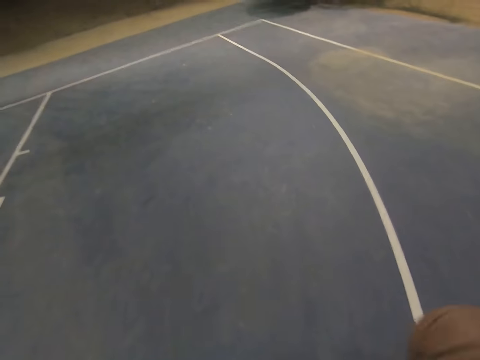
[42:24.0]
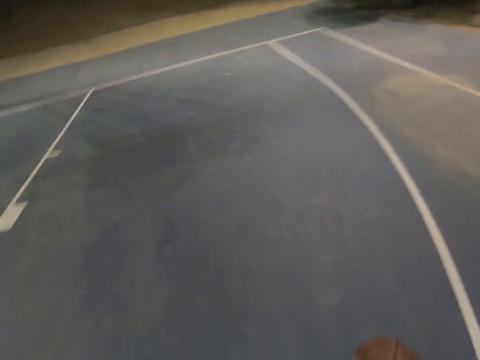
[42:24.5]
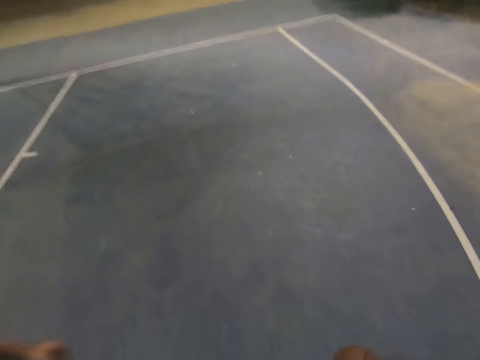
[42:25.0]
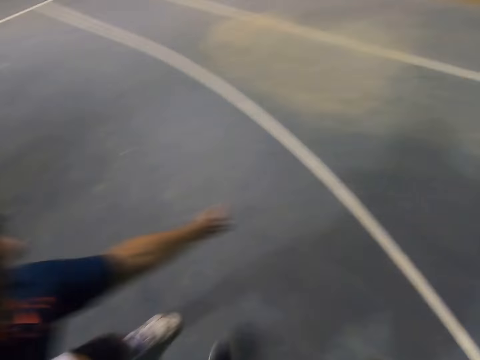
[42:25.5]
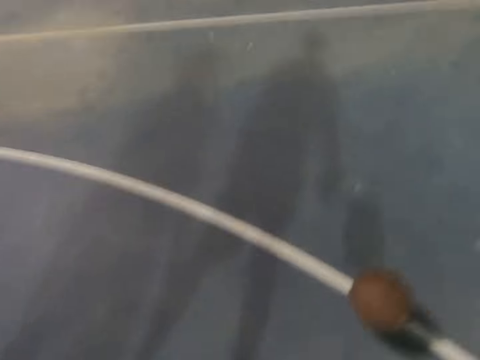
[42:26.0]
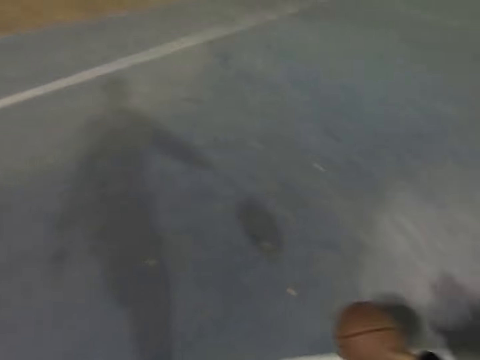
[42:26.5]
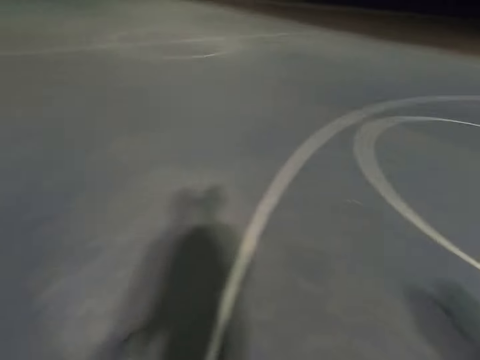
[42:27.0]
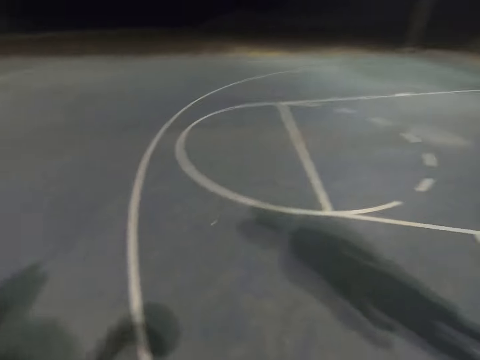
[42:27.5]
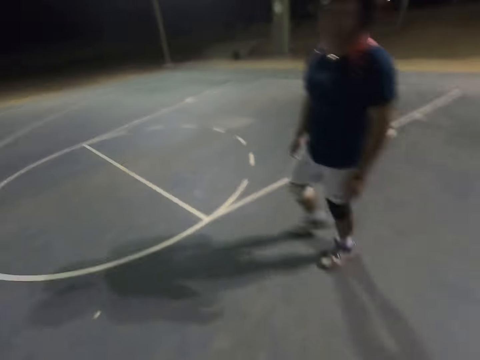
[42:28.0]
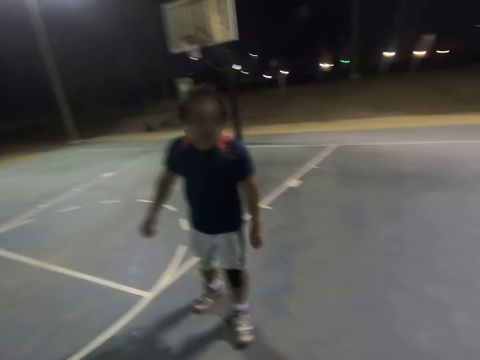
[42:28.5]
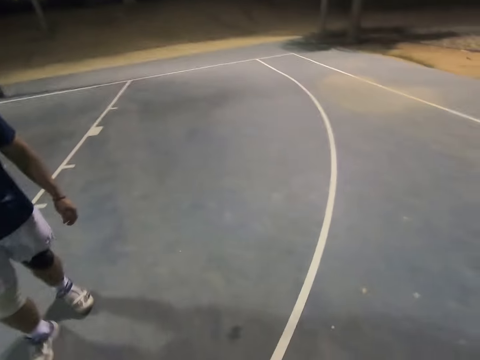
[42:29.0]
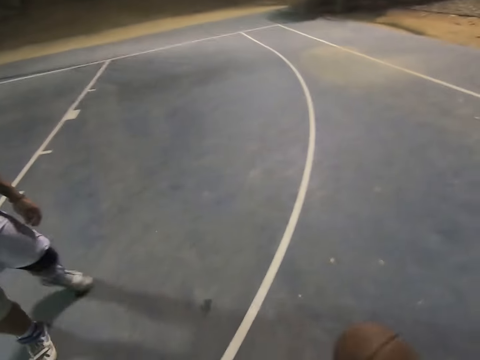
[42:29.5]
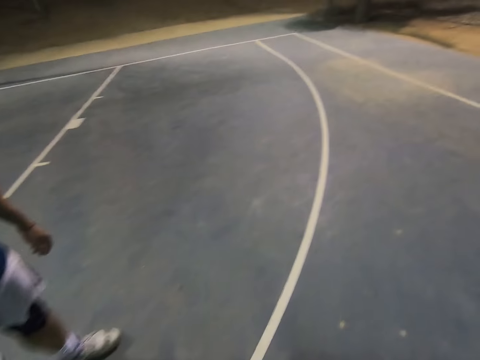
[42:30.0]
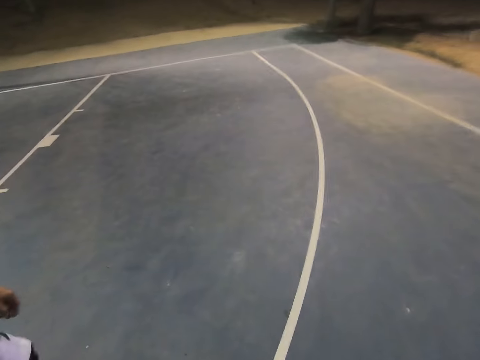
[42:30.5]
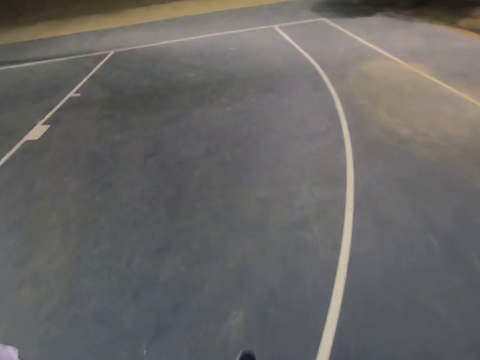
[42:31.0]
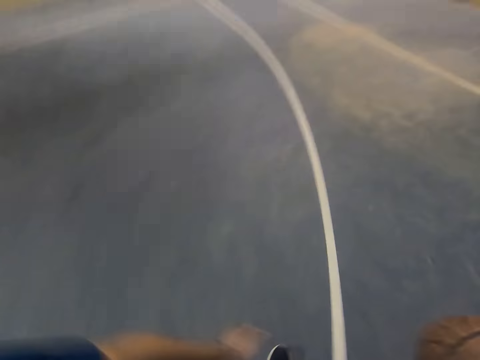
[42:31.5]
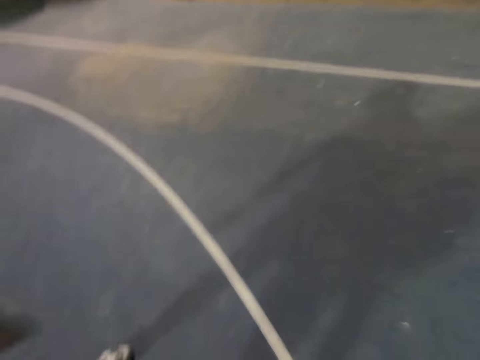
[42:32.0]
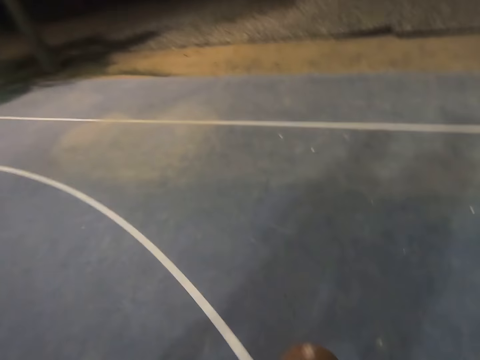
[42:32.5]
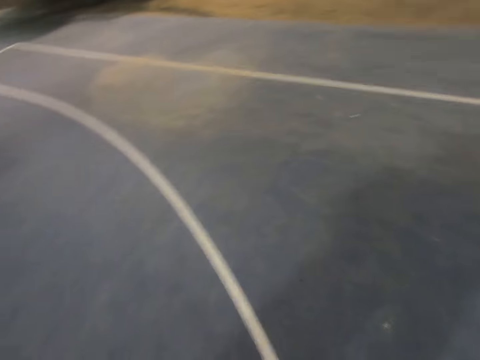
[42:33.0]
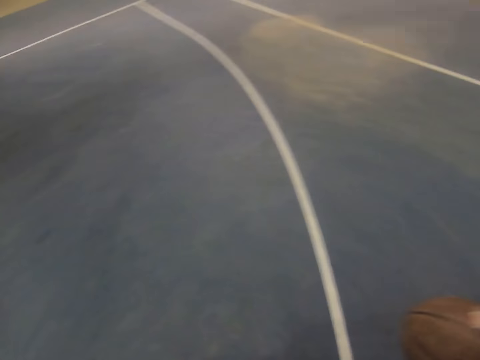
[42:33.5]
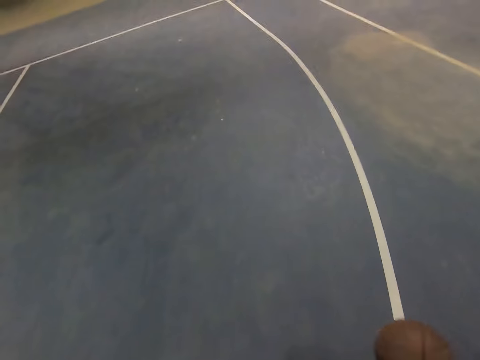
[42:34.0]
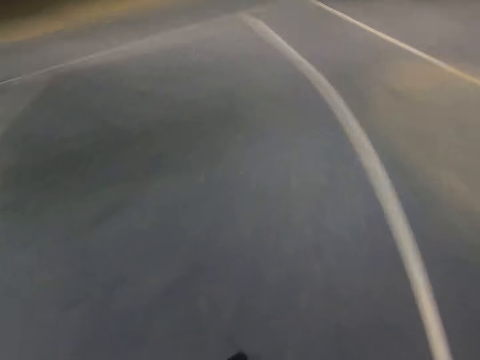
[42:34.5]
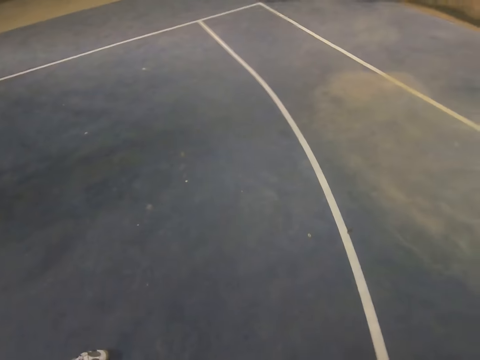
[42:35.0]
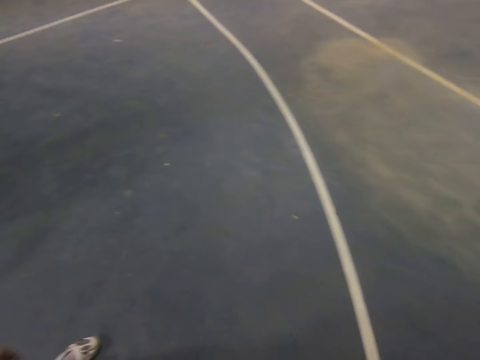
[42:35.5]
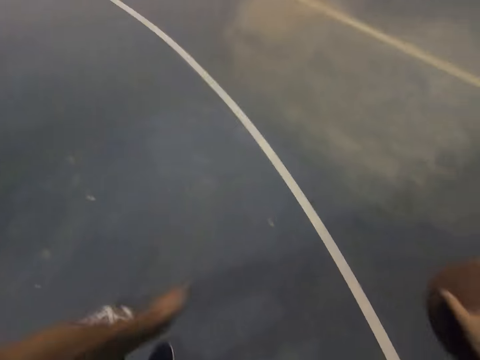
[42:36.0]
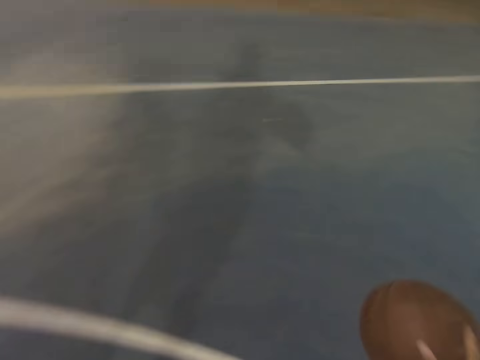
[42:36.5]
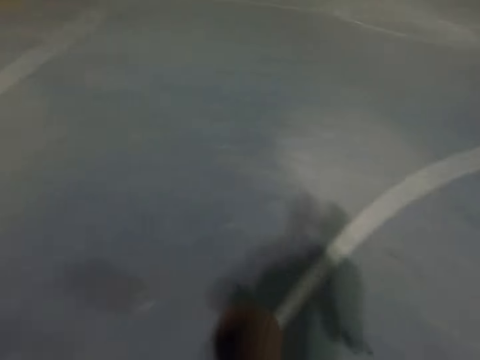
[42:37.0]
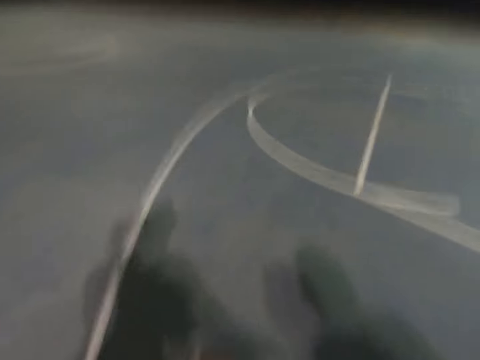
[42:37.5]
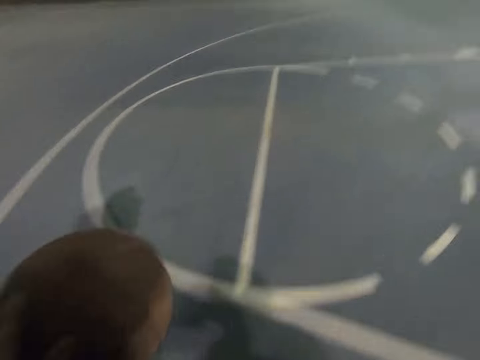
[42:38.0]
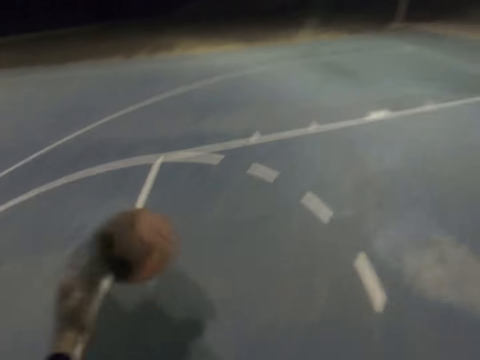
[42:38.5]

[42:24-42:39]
A man hits the ball with the left hand. The camera wearer reaches for the ball. The man hits the ball with the left hand again. The camera wearer reaches for the ball again. The man hits the ball with the left hand. He hits it again.

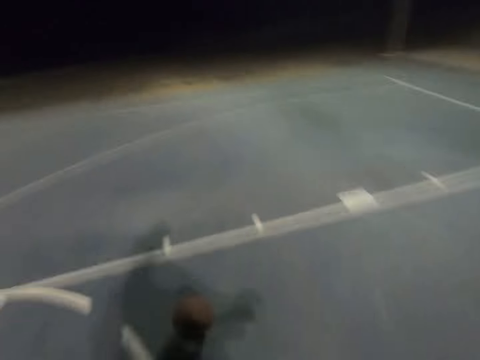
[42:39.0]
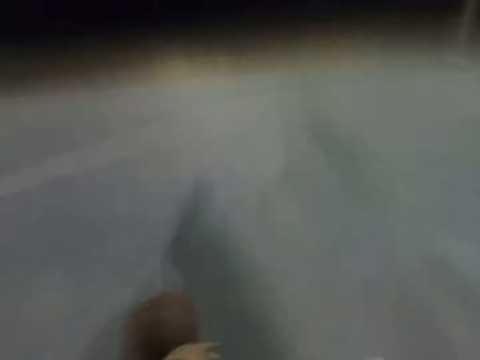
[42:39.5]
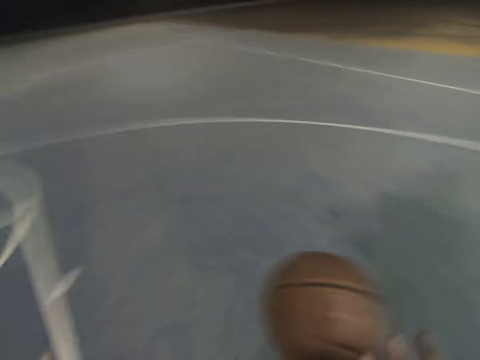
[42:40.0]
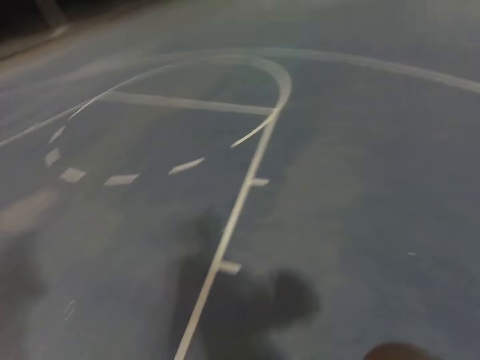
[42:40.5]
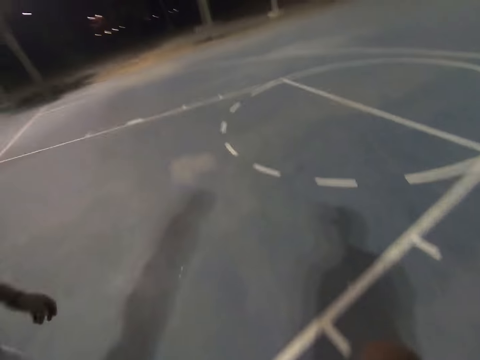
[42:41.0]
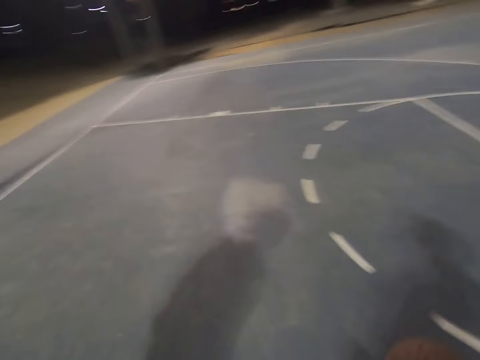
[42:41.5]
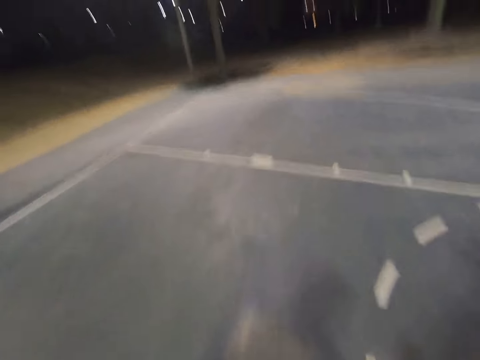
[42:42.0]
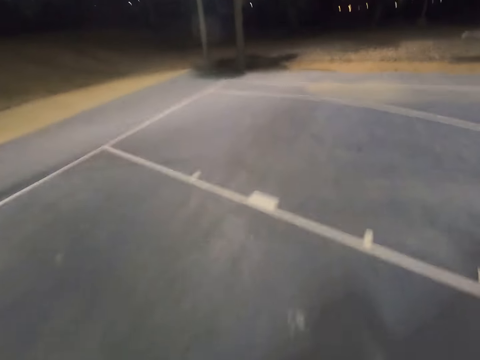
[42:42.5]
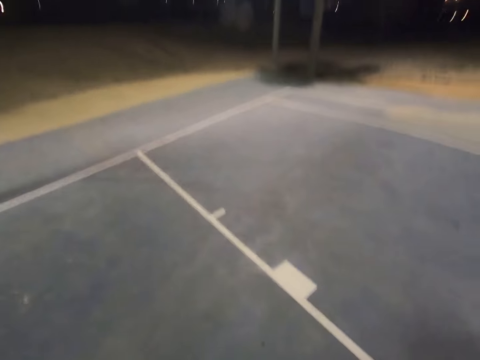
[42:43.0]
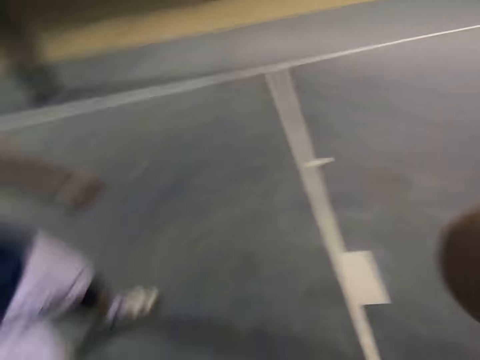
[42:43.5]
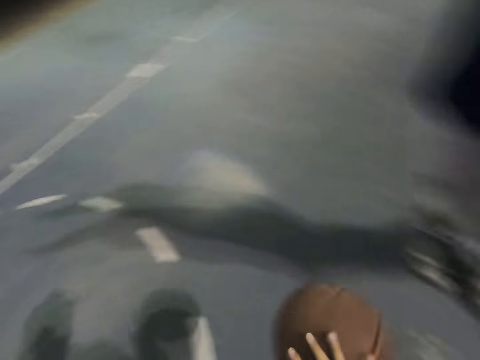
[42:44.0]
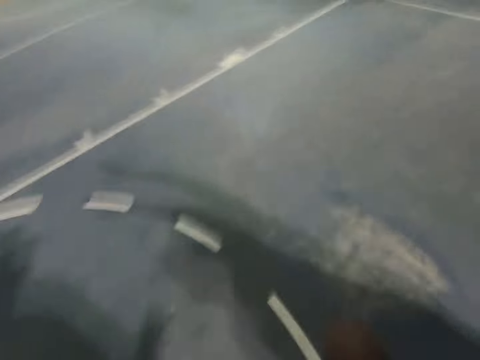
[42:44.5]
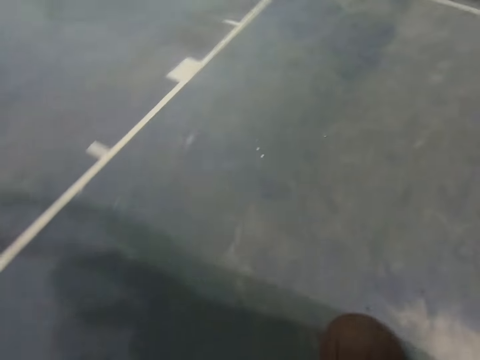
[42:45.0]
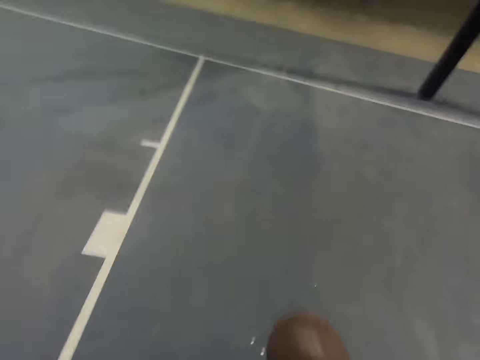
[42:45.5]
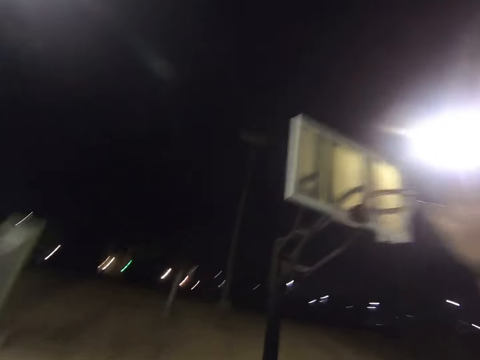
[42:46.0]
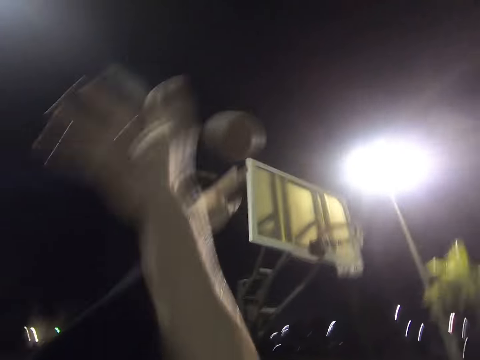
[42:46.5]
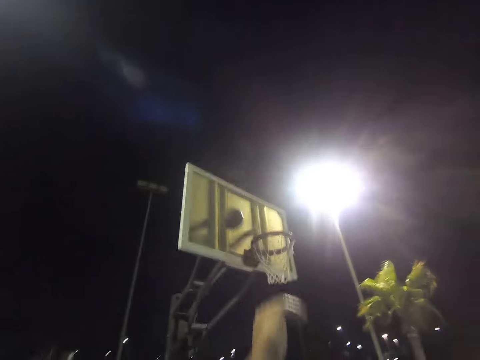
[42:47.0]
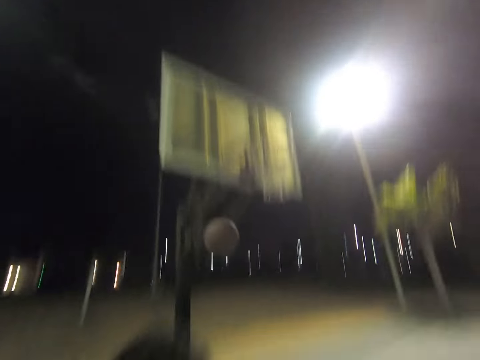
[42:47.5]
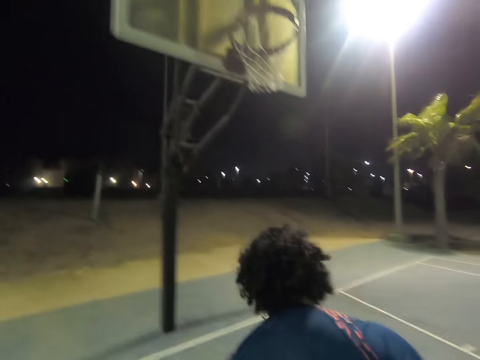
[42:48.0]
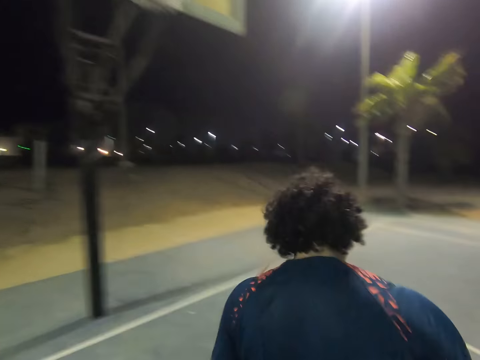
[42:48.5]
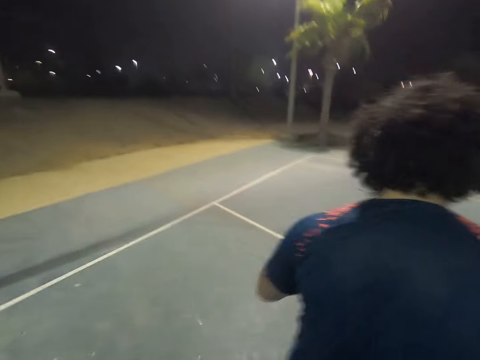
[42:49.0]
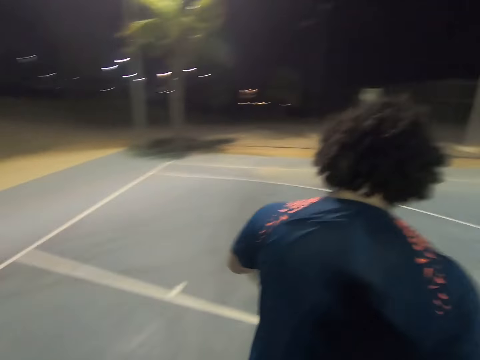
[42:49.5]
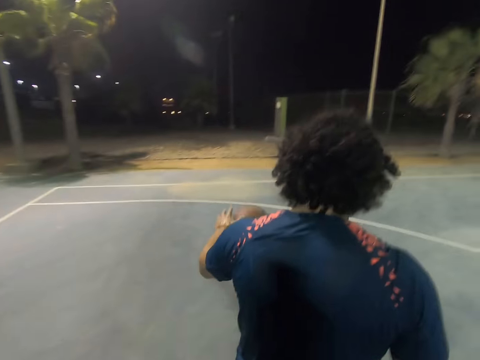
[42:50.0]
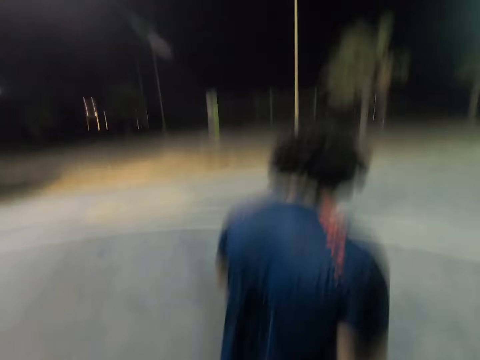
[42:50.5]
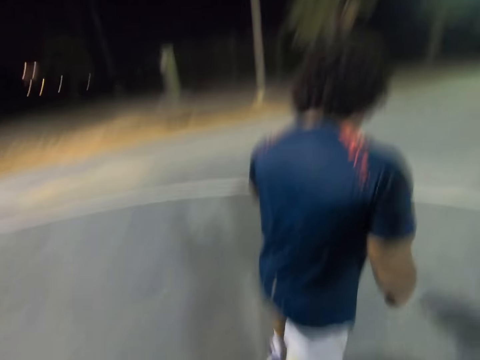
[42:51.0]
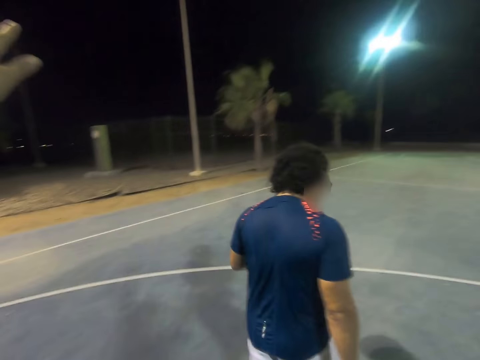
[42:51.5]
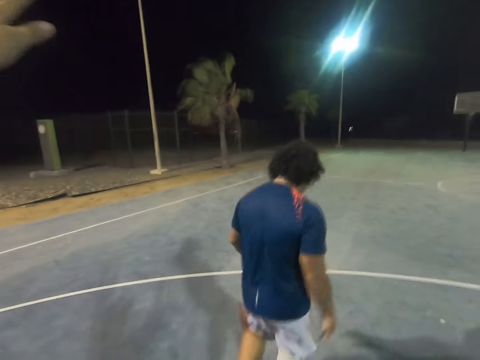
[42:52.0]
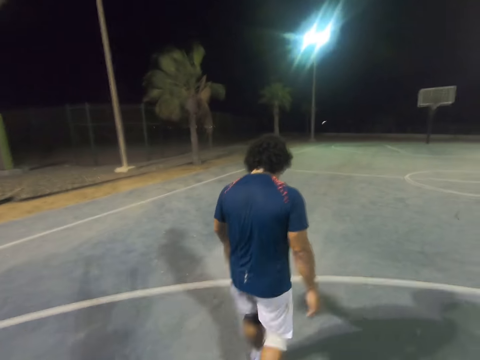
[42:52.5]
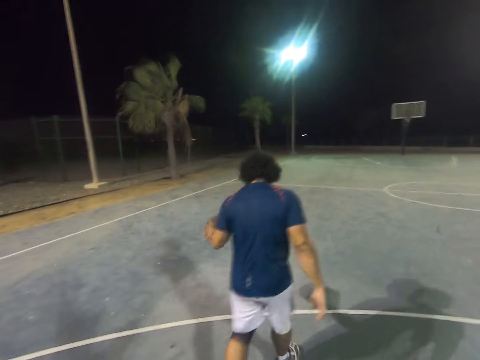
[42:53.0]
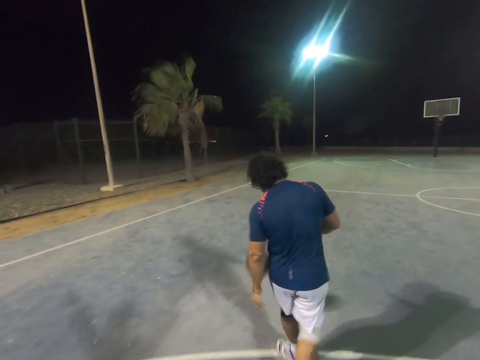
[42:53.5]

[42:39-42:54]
The camera wearer throws the ball. A man blocks the ball and catches the ball. The camera wearer dribbles the ball on the court. The man dribbles the ball.
